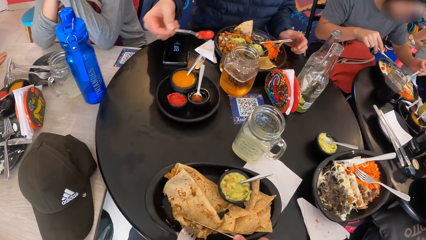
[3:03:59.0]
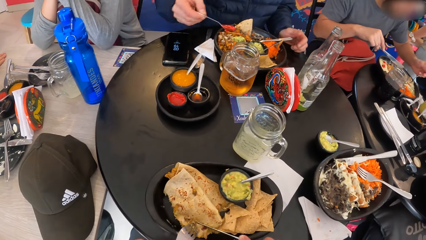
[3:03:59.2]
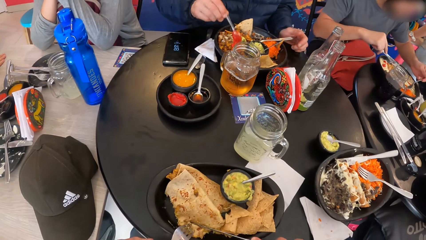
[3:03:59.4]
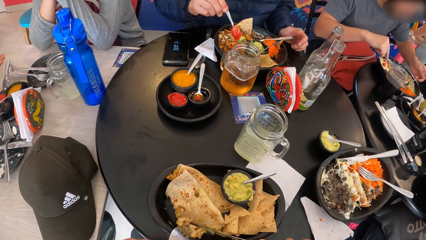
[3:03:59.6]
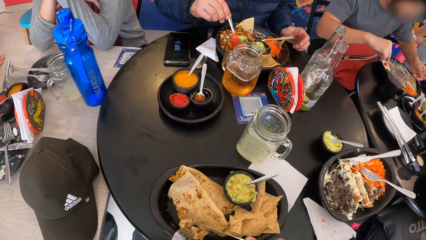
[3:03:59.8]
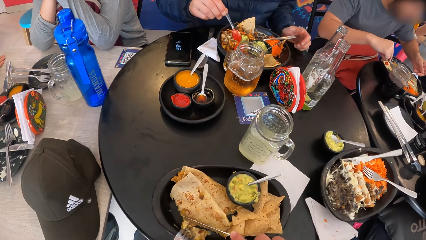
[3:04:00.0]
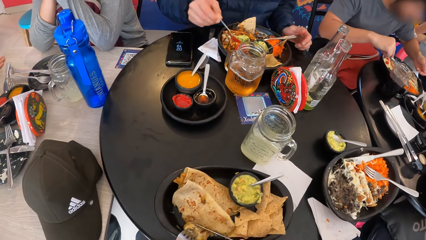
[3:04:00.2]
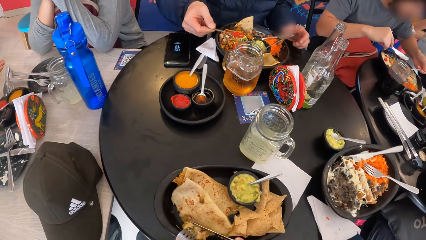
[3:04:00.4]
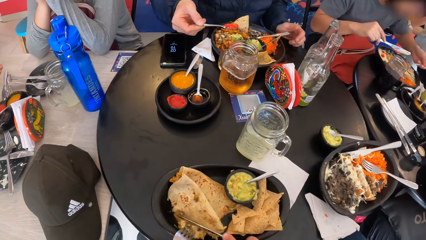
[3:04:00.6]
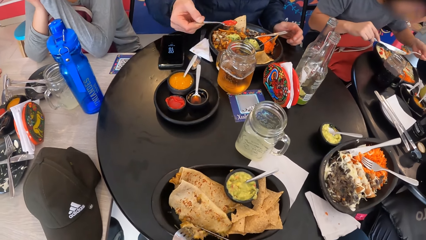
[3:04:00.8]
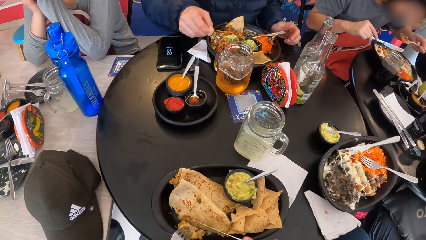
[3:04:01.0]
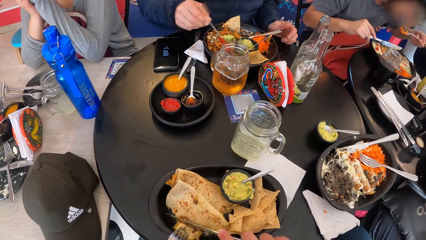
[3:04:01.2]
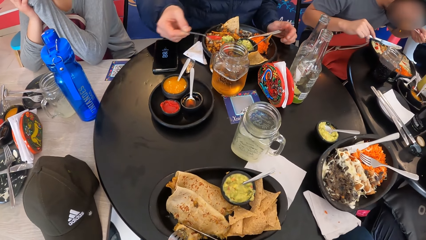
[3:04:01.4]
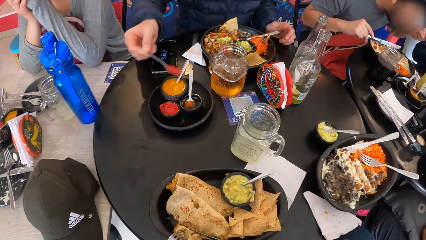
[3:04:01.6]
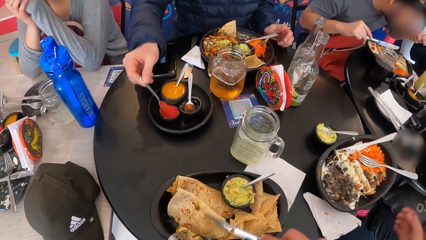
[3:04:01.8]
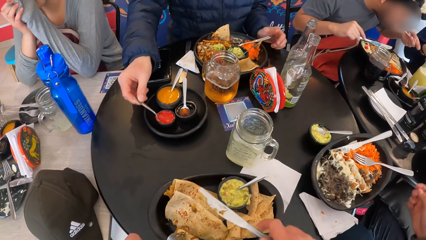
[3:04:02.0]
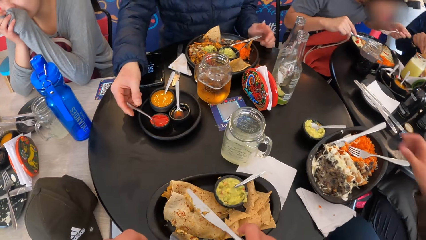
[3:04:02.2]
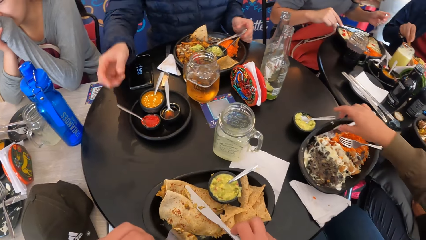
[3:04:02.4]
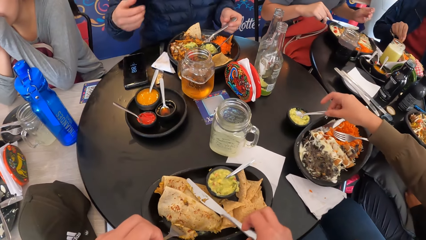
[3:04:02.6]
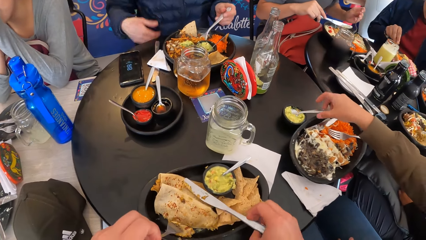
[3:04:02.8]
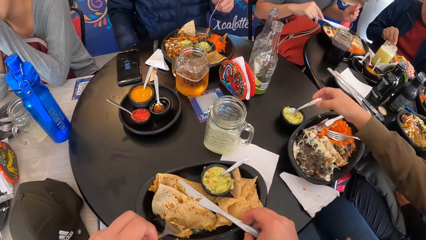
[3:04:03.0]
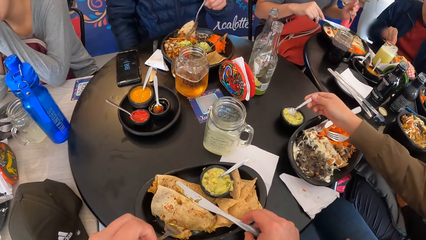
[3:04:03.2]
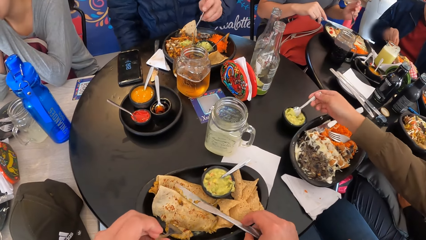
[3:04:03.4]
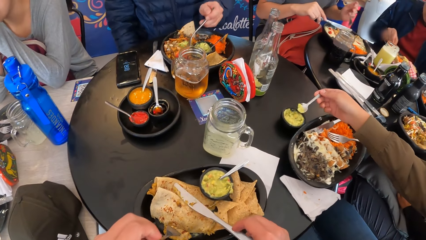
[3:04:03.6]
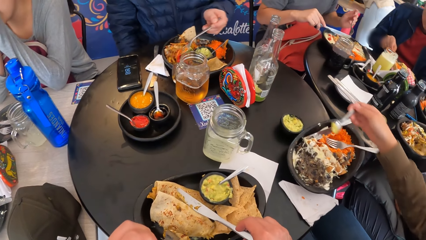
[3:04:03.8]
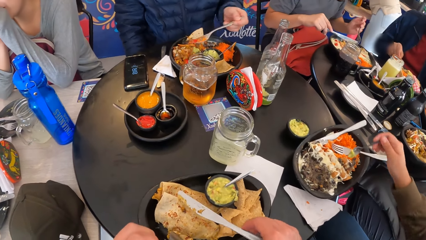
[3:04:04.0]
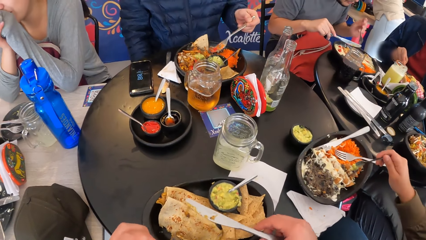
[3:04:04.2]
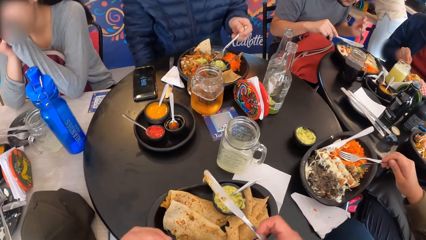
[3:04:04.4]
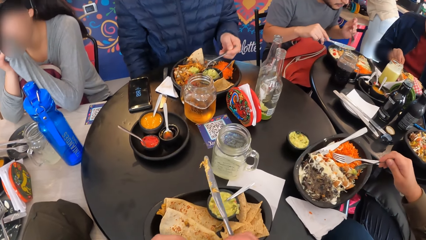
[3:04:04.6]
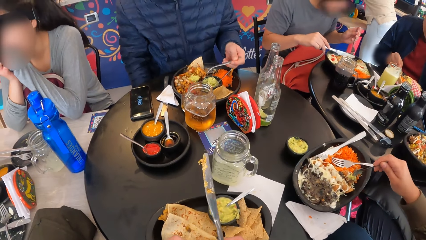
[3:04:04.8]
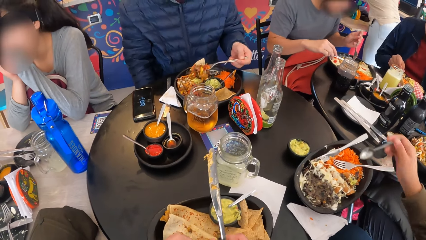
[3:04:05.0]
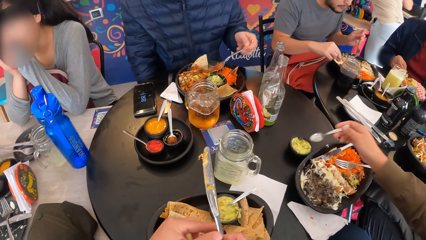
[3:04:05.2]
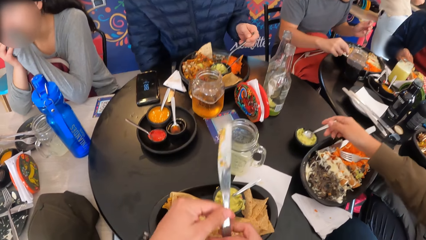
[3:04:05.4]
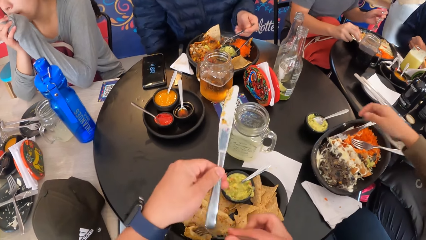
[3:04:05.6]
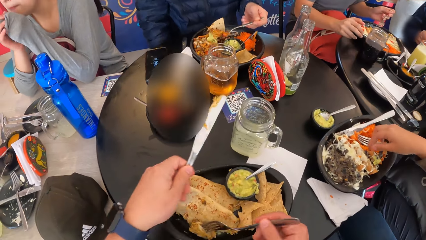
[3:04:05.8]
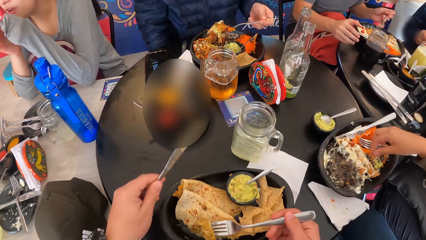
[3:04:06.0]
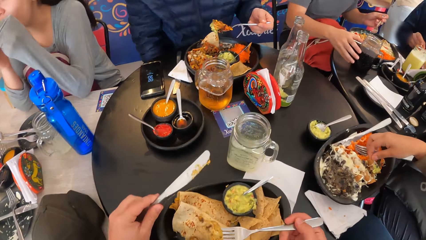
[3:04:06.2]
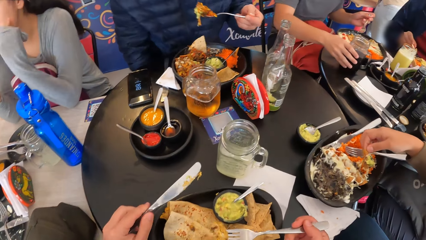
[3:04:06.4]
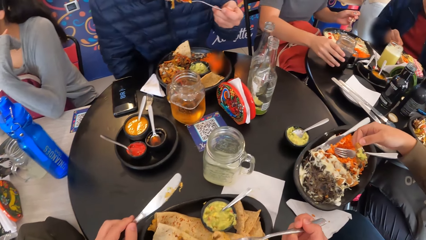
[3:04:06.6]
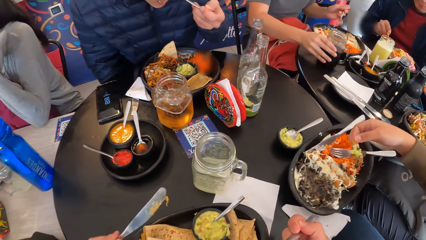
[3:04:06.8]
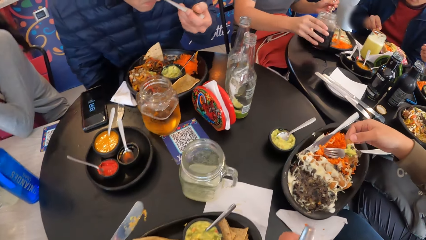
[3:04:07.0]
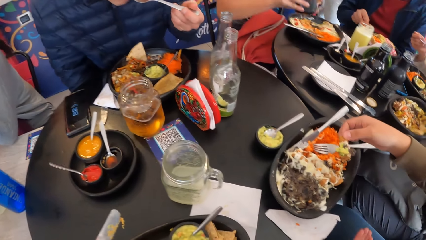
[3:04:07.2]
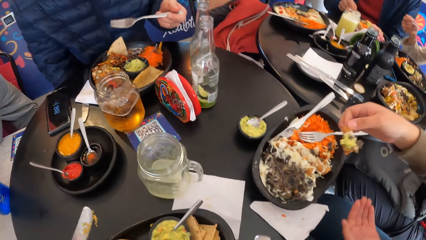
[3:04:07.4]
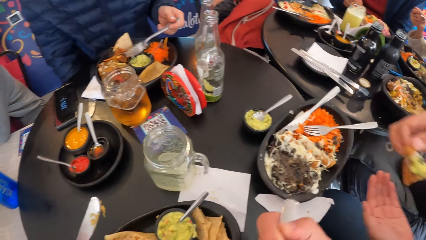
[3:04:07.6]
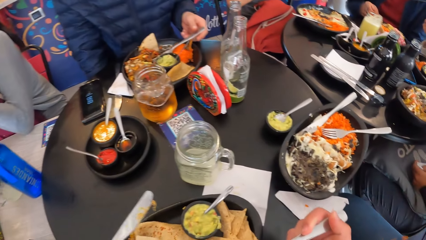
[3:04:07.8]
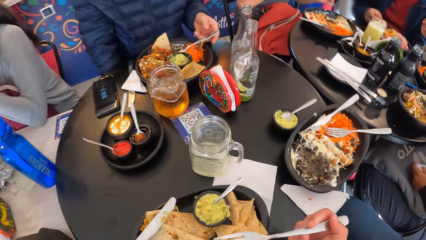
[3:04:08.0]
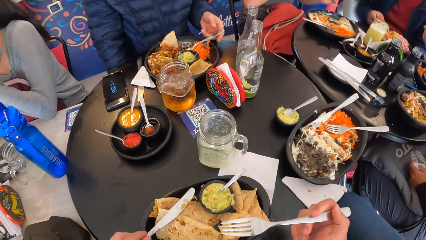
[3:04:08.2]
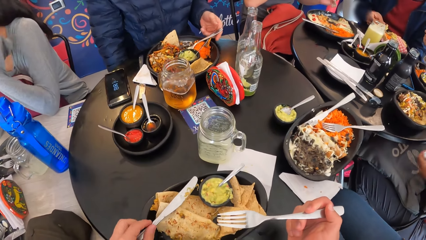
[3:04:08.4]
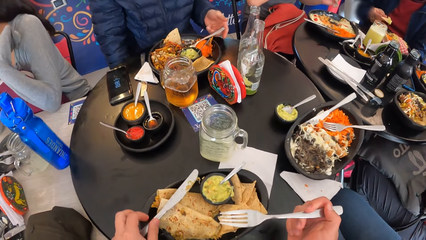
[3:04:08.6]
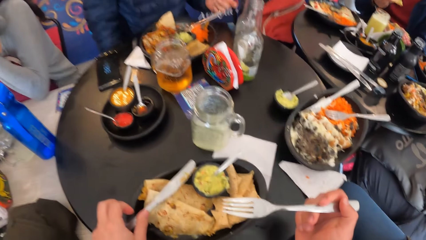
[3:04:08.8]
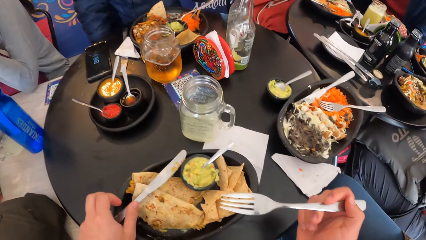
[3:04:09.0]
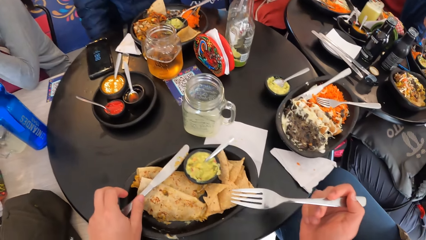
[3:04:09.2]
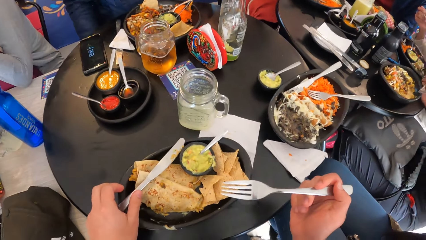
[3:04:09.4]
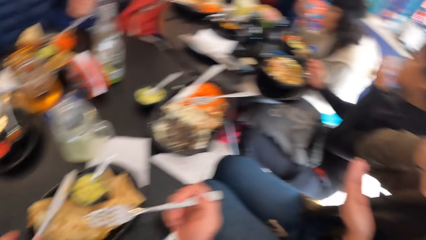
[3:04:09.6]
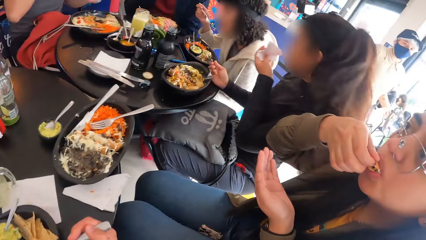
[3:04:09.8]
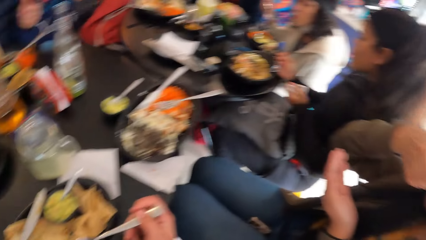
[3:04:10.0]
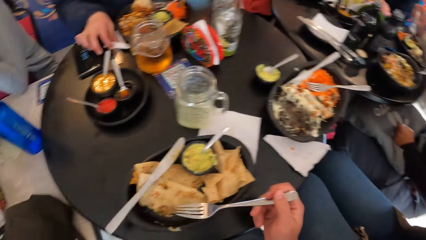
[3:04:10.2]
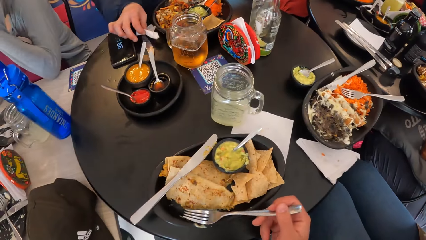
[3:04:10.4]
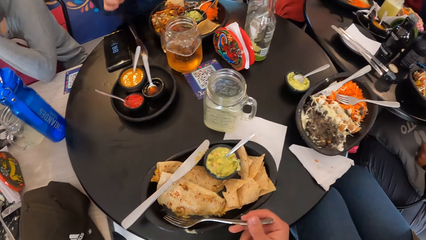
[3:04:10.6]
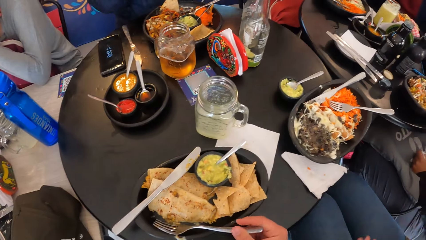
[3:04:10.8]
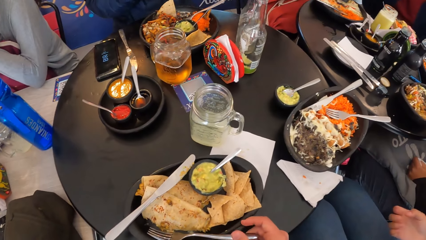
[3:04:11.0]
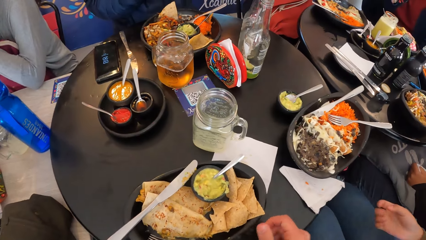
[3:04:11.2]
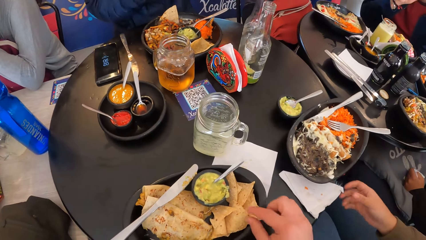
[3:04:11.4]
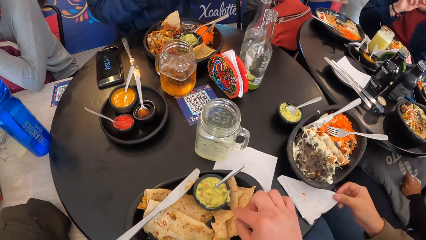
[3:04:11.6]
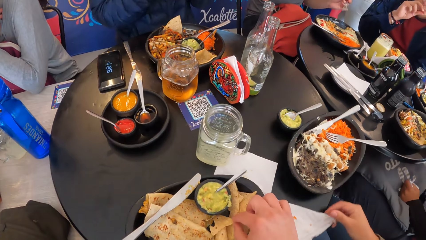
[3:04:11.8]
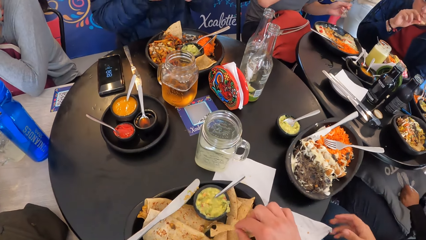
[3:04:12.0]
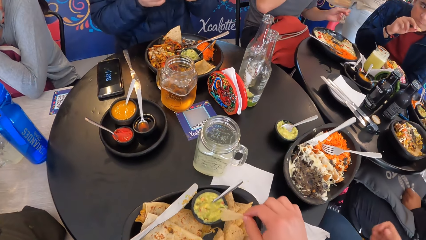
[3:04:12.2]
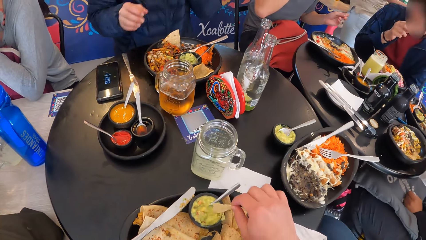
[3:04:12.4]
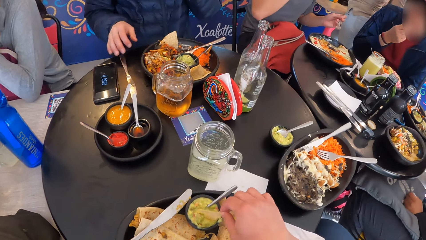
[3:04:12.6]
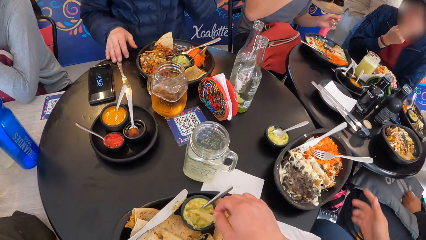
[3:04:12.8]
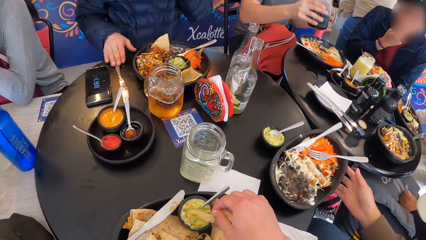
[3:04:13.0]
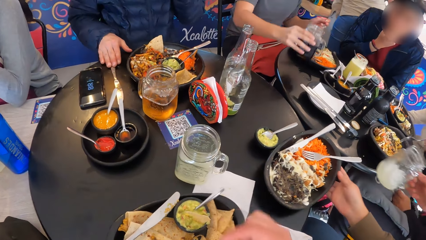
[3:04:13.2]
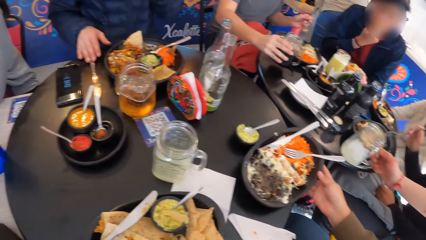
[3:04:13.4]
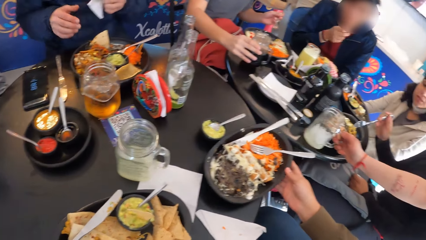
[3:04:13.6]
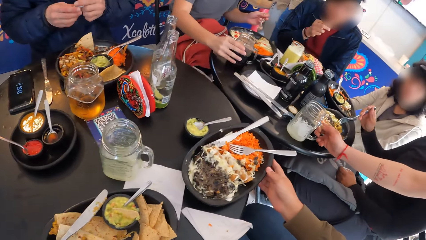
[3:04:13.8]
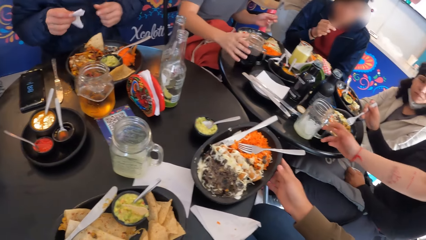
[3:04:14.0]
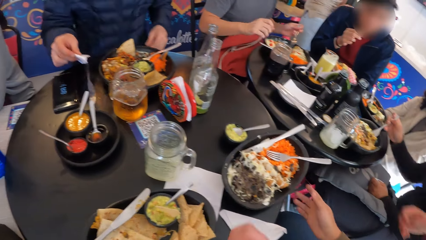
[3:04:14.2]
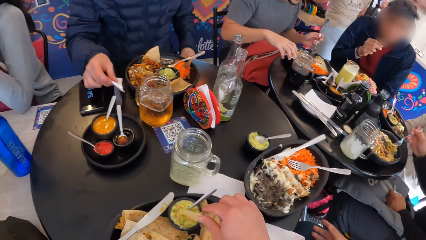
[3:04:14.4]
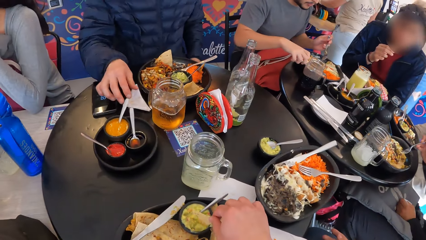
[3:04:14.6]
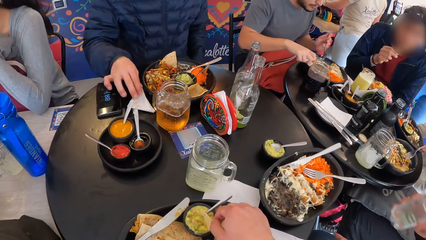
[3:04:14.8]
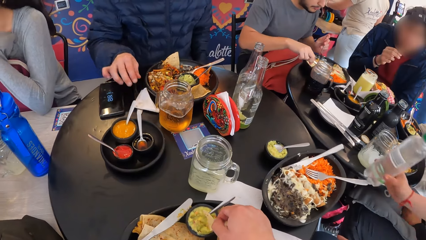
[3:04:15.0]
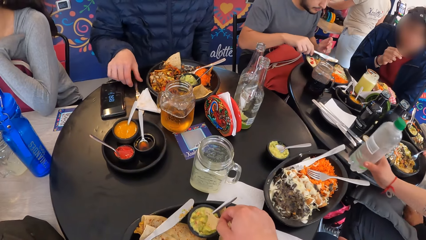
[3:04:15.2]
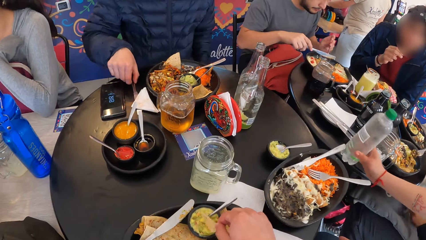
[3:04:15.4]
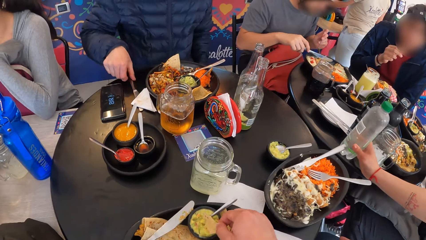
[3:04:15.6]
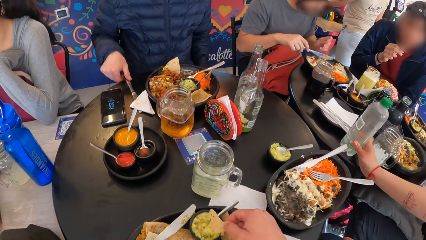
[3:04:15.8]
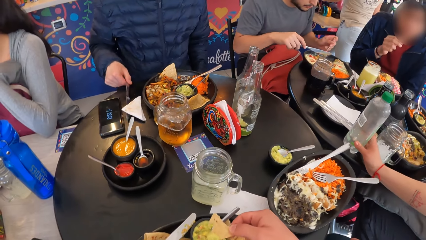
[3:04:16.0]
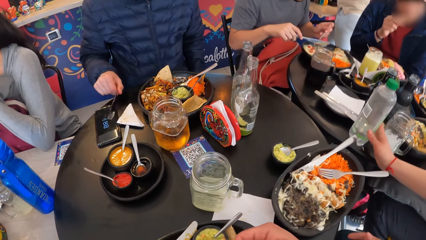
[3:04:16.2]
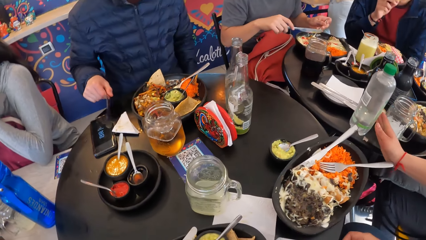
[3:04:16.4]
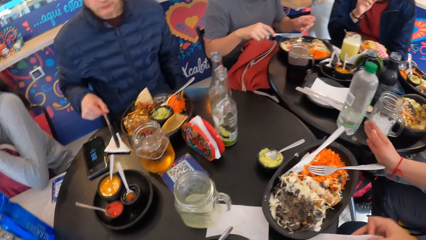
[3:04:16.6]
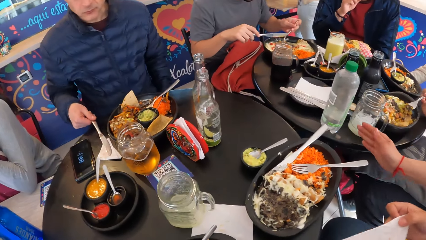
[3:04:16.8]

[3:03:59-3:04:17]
A man drops ketchup in the plate of meal from the spoon in his right hand. The man places the spoon in his right hand in the ketchup container. The man eats from the plate of meal with the fork in his left hand. A woman holds a spoon in the stuffing container on the table with her right hand. The woman picks up a sliced snack from the plate of meal with her right hand. The man drops the fork in his left hand in the plate of meal. The camera wearer puts the knife on the flat bread. He looks around the house. The man picks up a tissue paper from the table with his right hand. Another woman shifts a tissue paper on the table with her right hand. The camera wearer picks up a snack or pieces of bread from the plate of snack with his right hand. He drops the snack in his right hand into a stuffing container in the plate of snacks. The other woman adjusts the plate of meal on the table with her right hand. The other woman drops a glass mug of drink on the table with her right hand. The camera wearer scoops stew with the piece of bread. The man drops the tissue paper on the table with his right hand. The camera wearer picks the snack in the stuffing container with his right hand. The other woman drops a bottle on the table with her right hand. The man picks up a knife from the table with his right hand. The man places the knife in his right hand on the tissue paper on the table.
